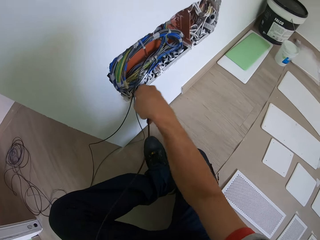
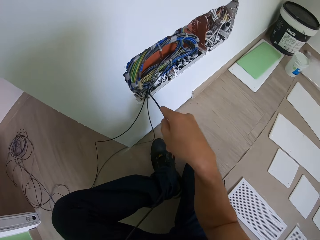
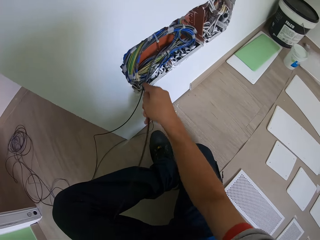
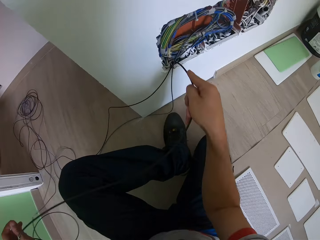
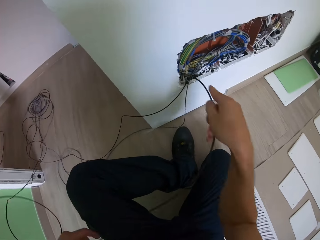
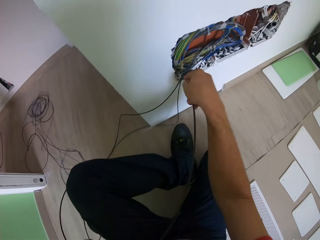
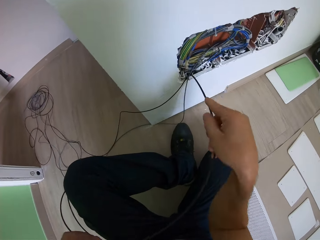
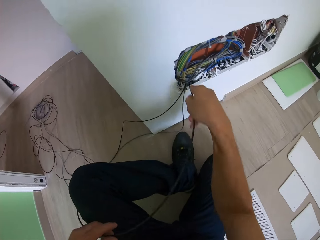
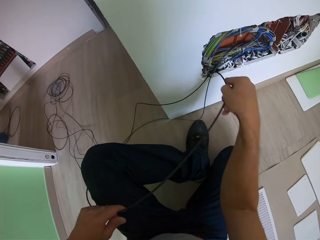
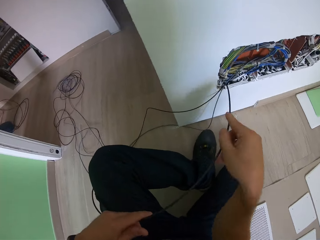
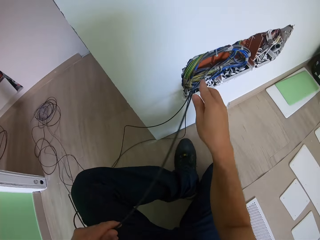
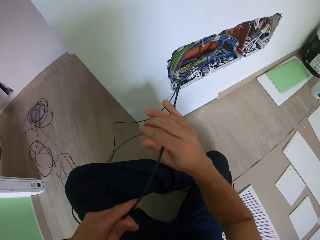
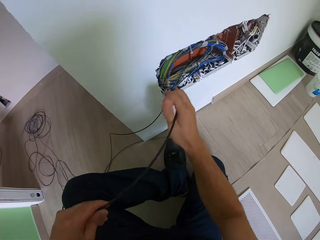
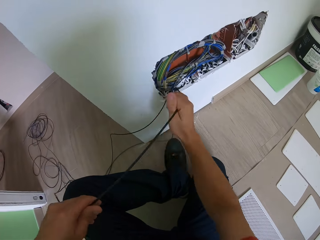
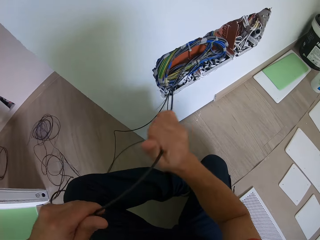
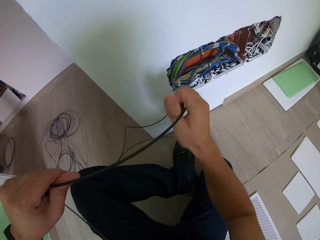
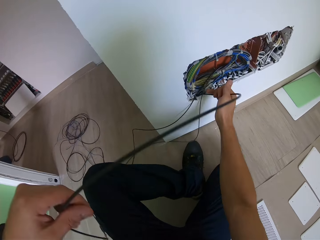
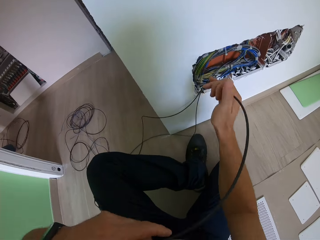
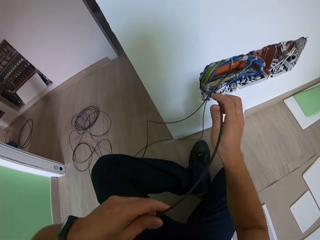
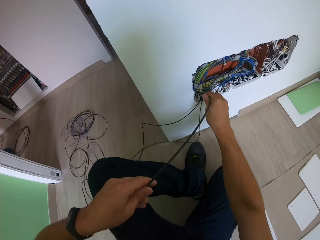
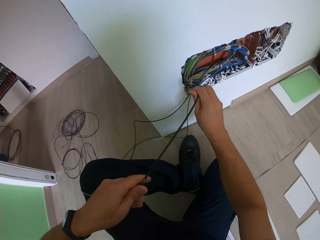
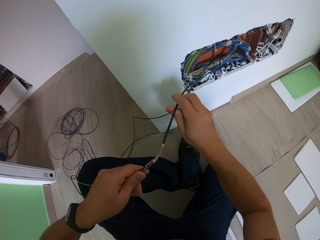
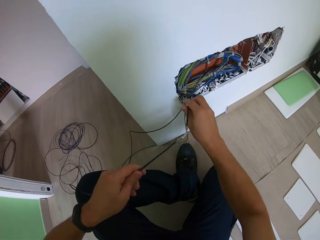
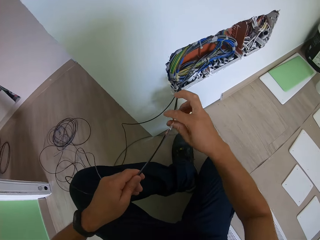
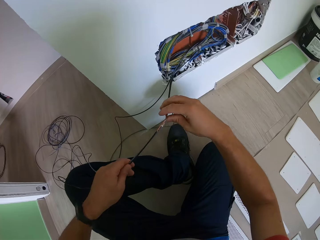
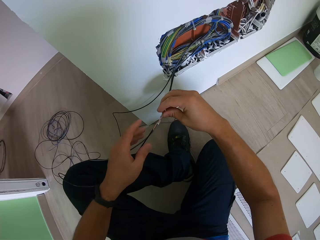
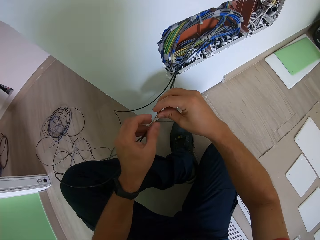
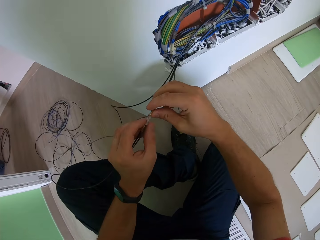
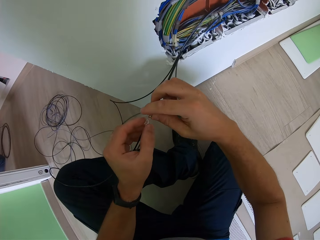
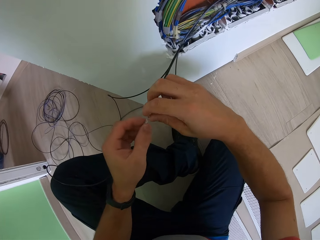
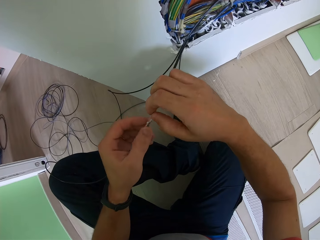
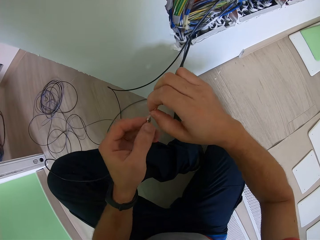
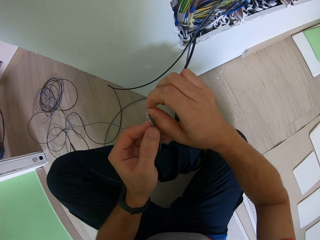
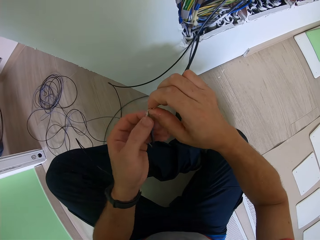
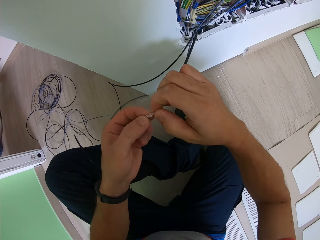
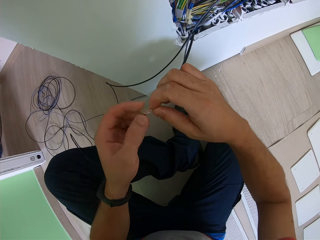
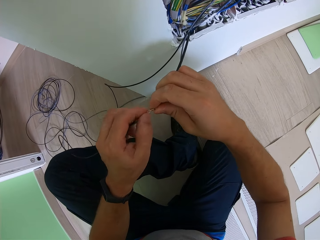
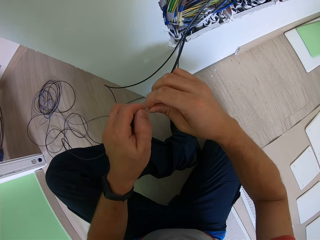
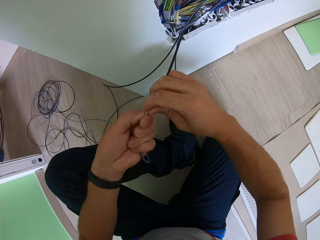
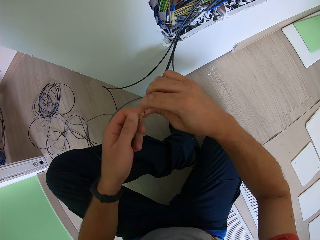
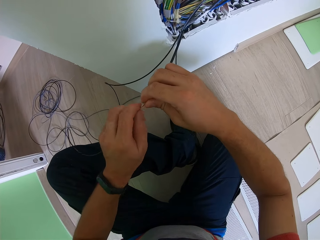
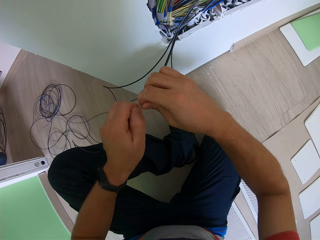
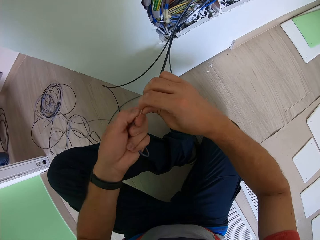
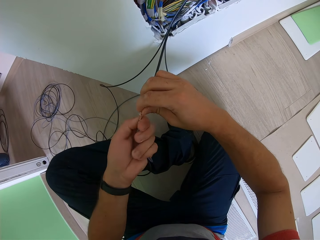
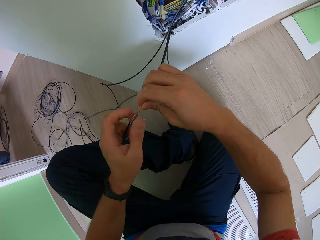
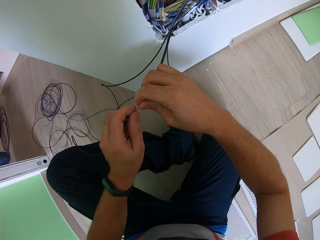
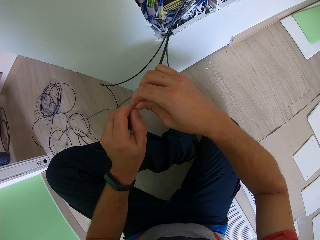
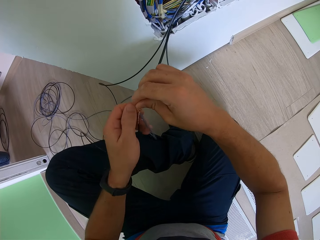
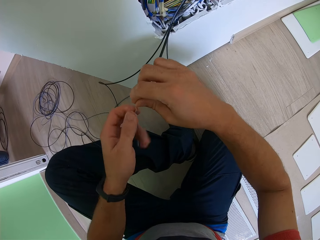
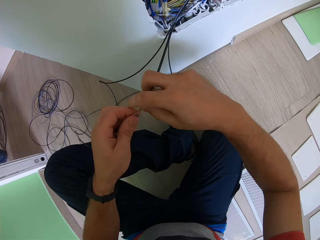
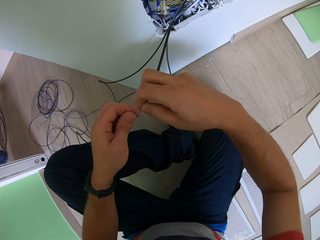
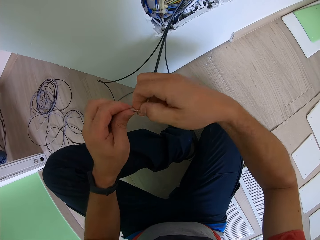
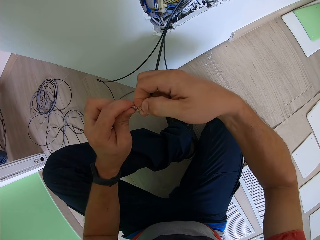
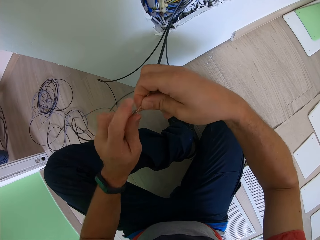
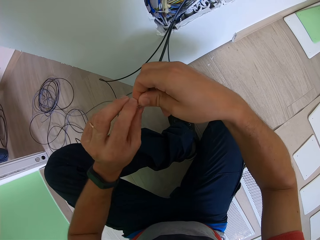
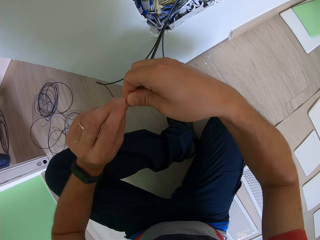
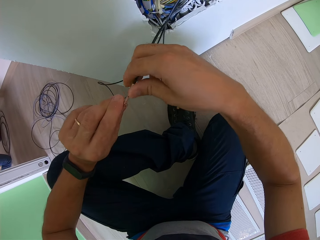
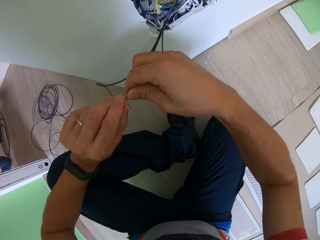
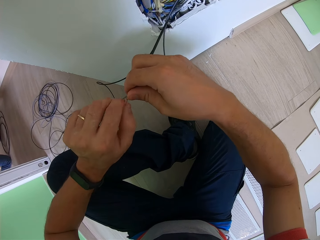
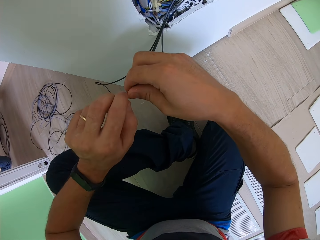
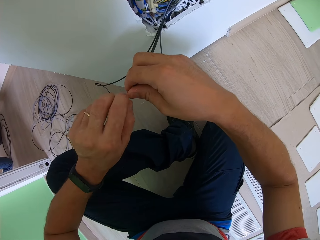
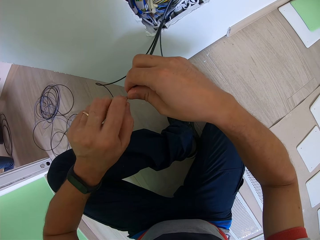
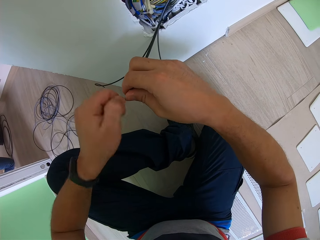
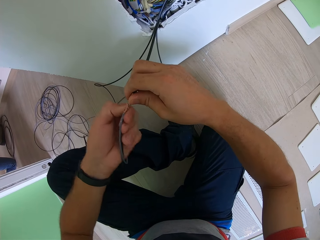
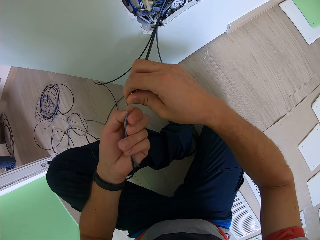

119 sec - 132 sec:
The camera wearer adjusts a wire on the wall. They twist the wire. They cut the wire.

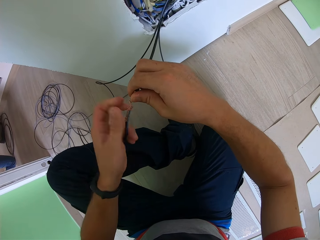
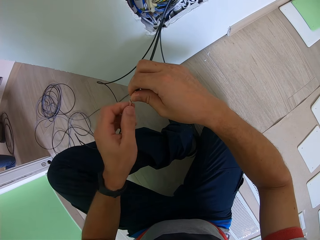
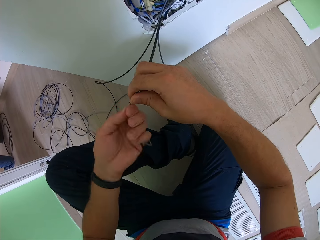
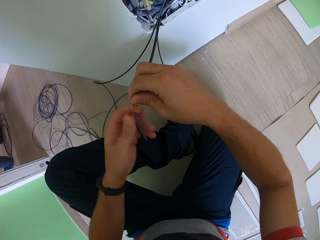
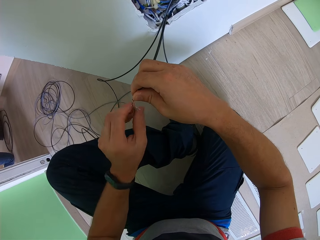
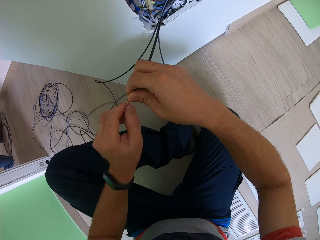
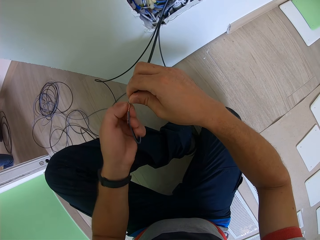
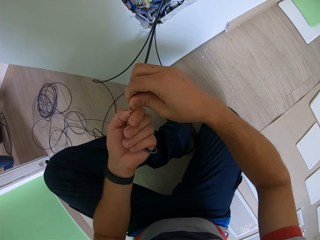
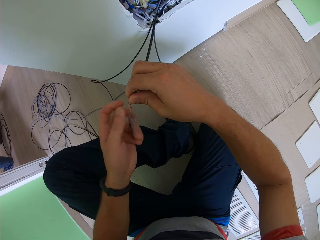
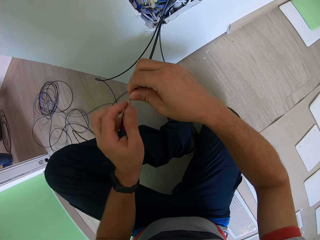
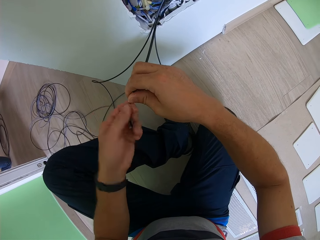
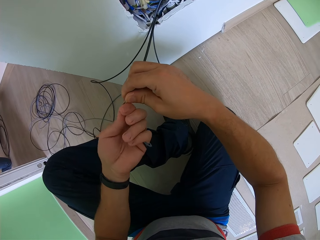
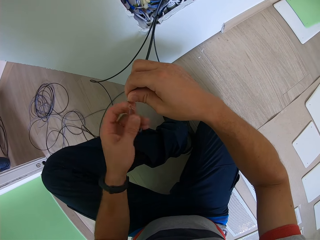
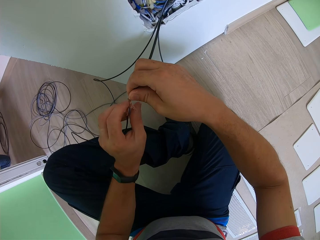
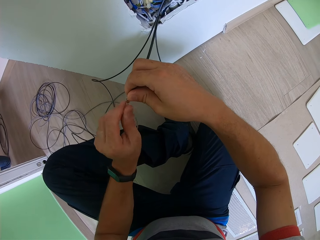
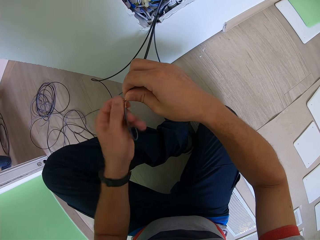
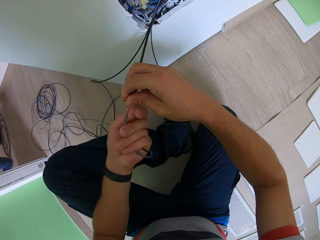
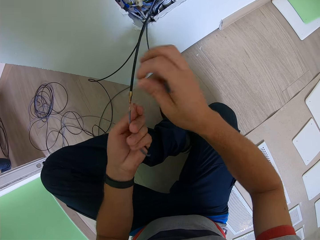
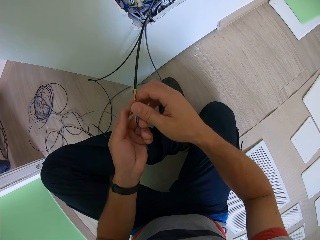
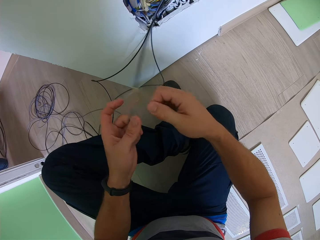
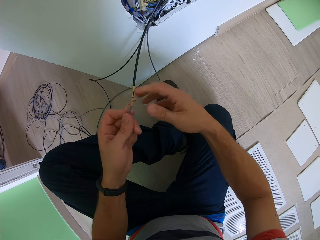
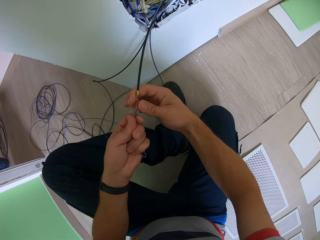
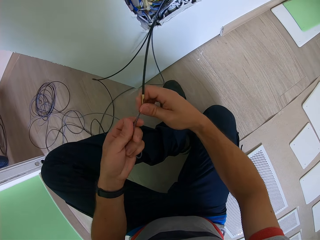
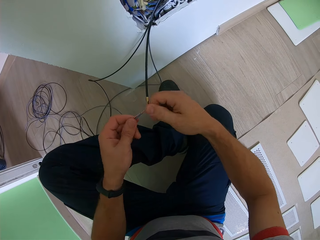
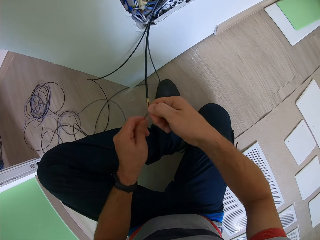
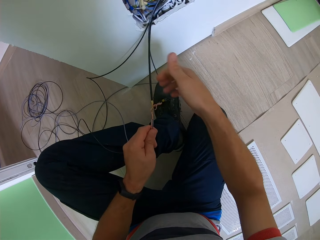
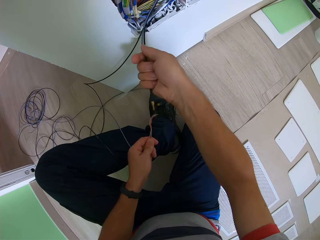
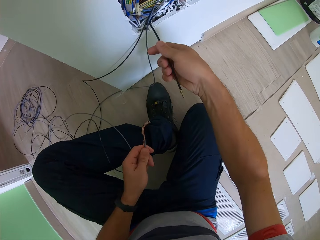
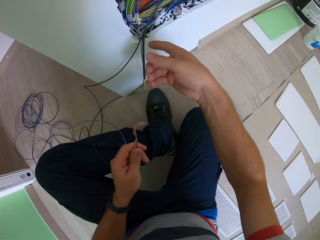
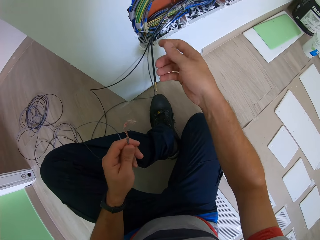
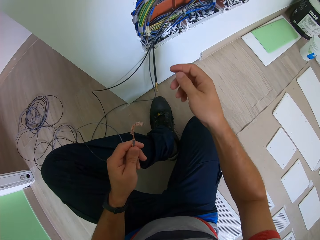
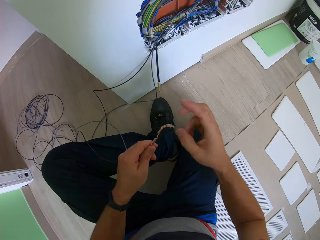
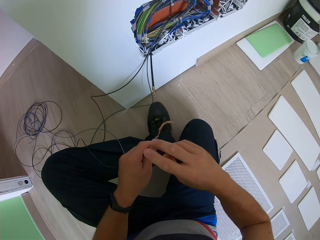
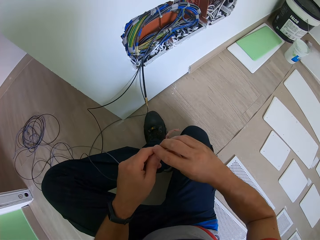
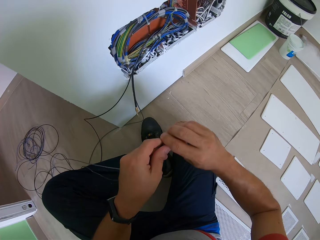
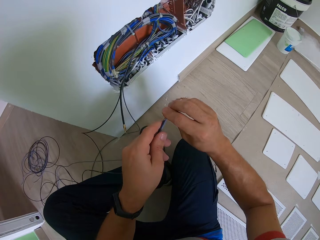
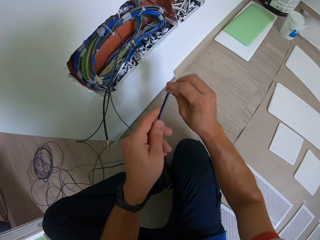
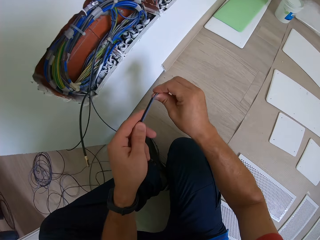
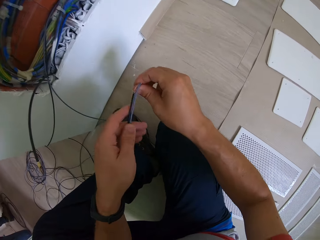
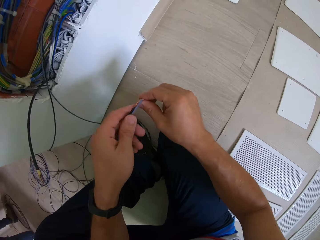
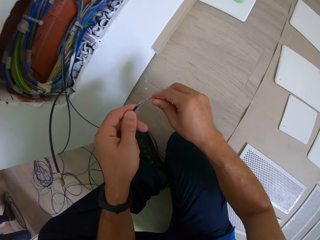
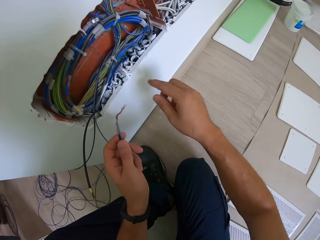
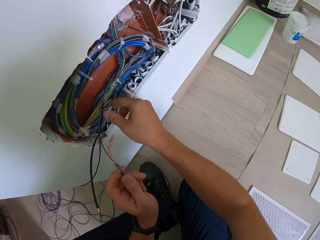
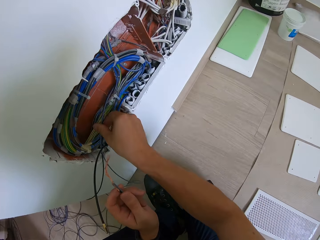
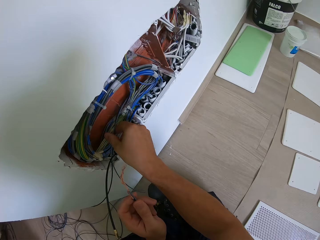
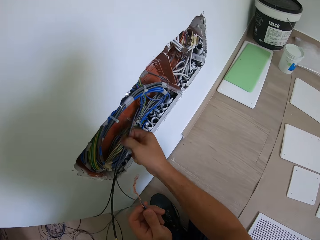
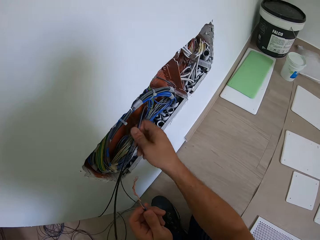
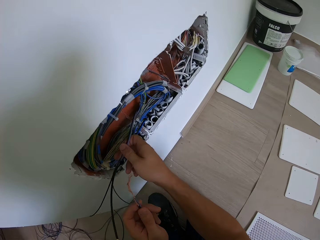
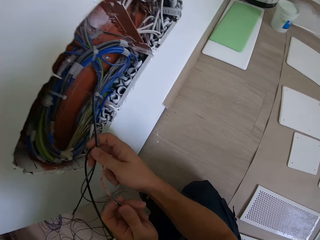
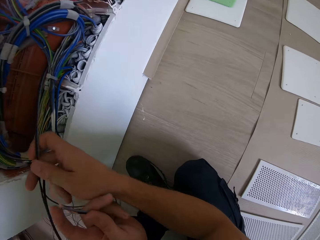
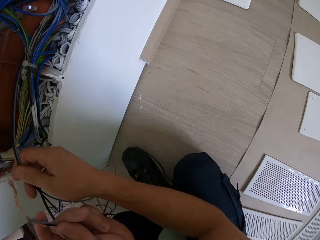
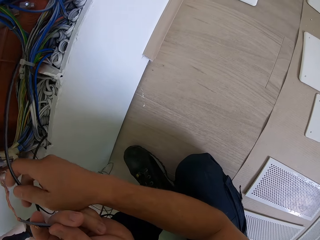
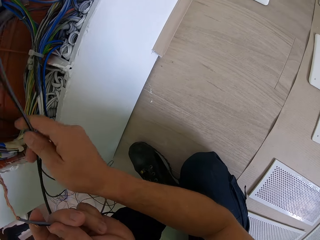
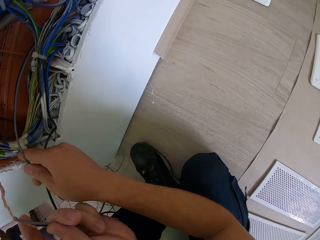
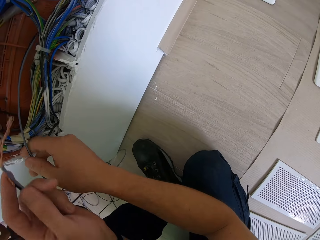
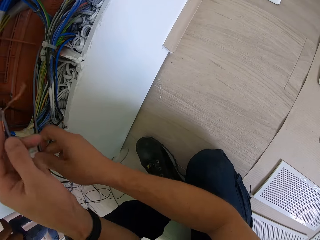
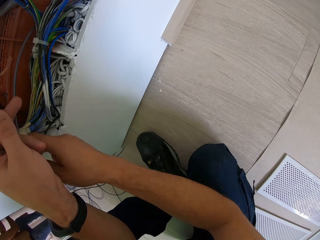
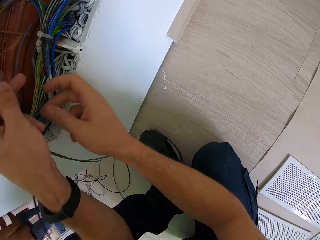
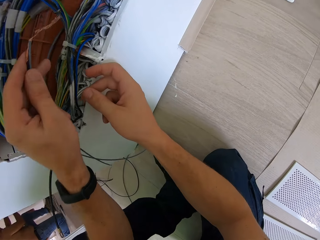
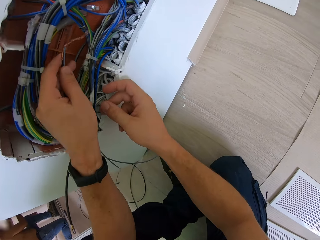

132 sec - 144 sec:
The camera wearer cuts a wire. They adjust the wire on the wall.
